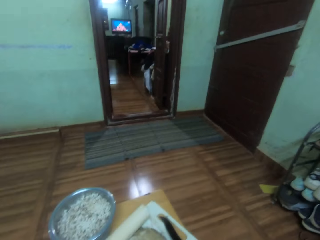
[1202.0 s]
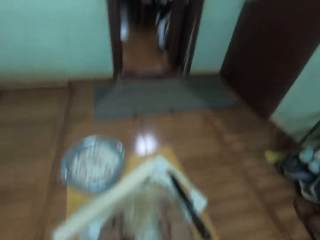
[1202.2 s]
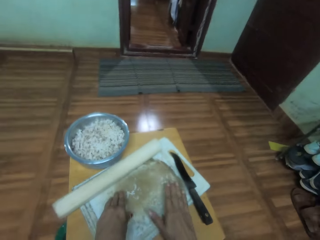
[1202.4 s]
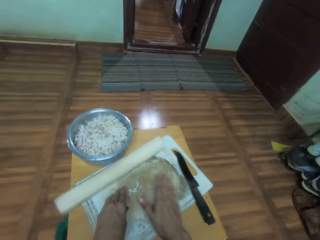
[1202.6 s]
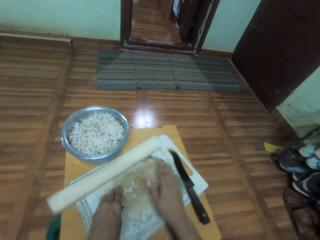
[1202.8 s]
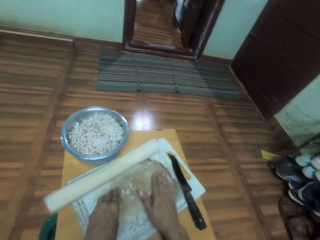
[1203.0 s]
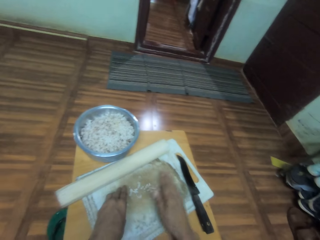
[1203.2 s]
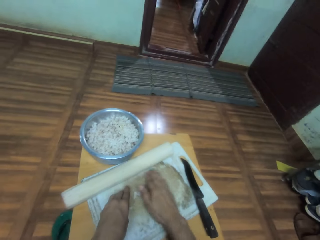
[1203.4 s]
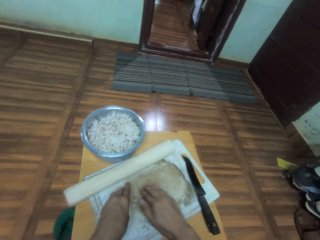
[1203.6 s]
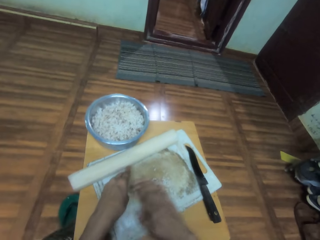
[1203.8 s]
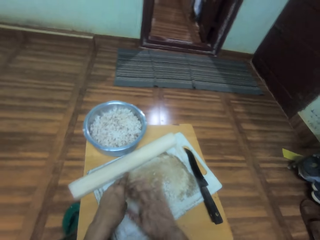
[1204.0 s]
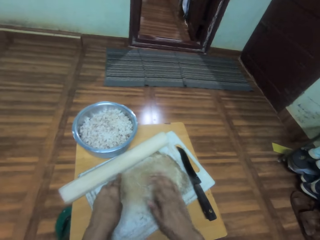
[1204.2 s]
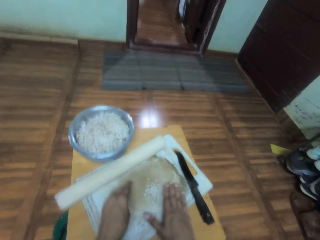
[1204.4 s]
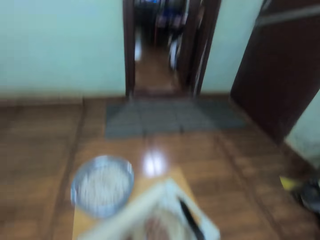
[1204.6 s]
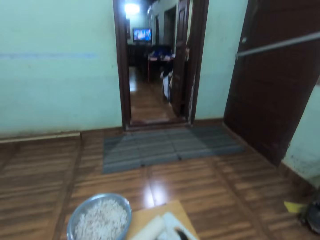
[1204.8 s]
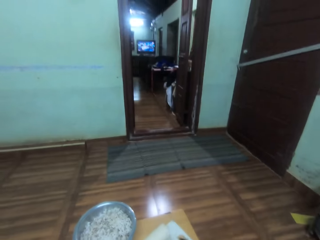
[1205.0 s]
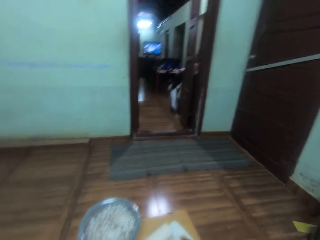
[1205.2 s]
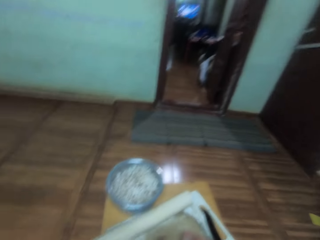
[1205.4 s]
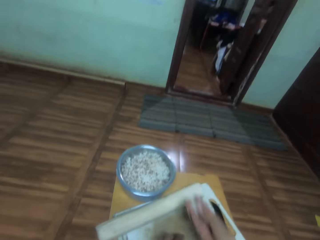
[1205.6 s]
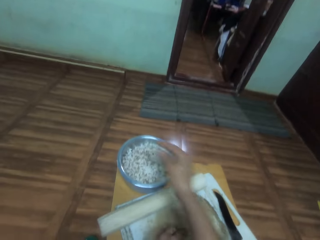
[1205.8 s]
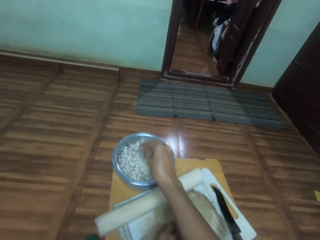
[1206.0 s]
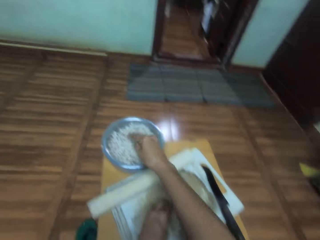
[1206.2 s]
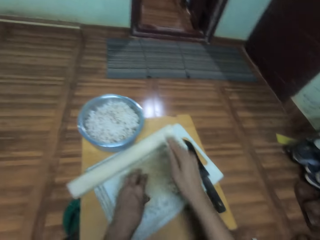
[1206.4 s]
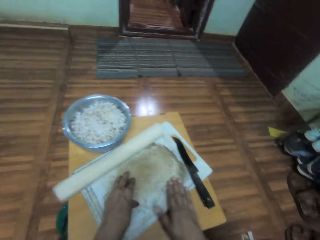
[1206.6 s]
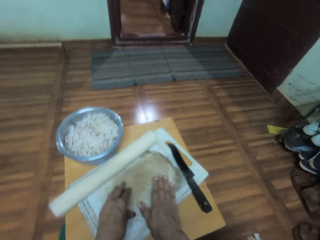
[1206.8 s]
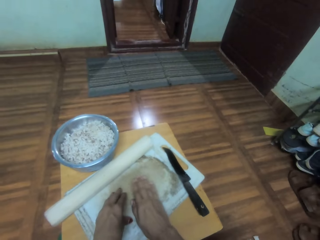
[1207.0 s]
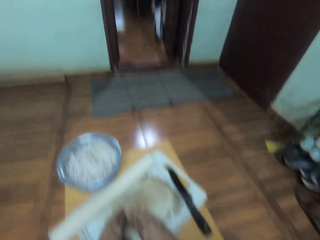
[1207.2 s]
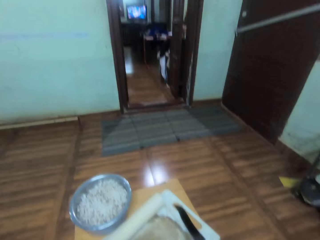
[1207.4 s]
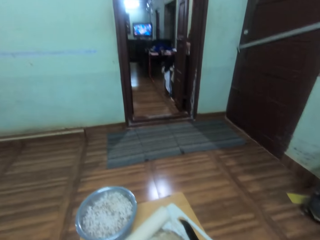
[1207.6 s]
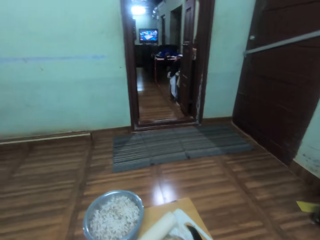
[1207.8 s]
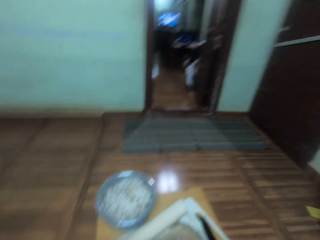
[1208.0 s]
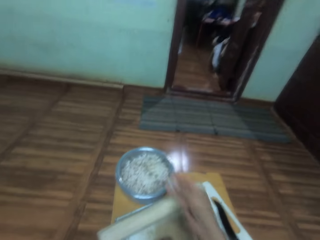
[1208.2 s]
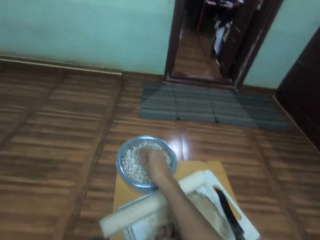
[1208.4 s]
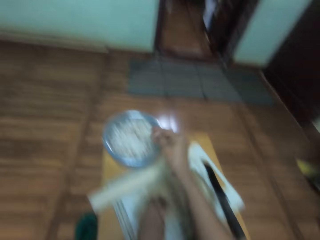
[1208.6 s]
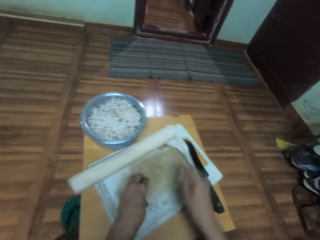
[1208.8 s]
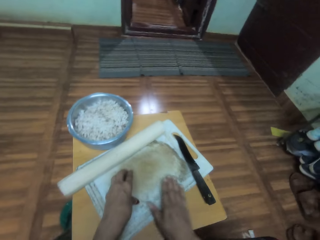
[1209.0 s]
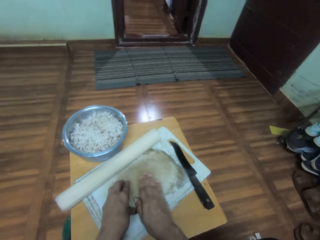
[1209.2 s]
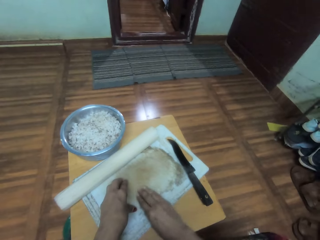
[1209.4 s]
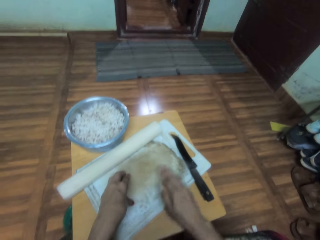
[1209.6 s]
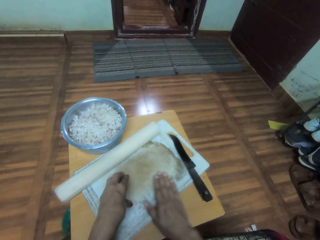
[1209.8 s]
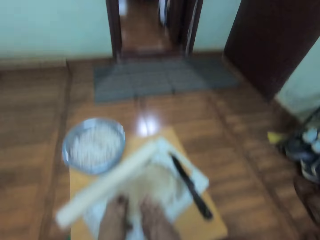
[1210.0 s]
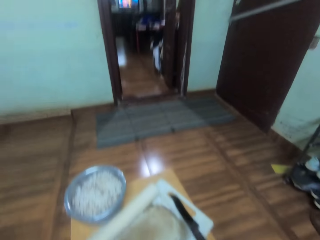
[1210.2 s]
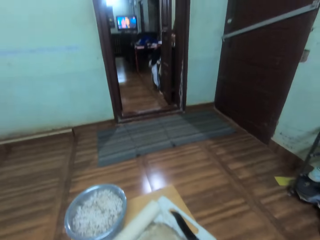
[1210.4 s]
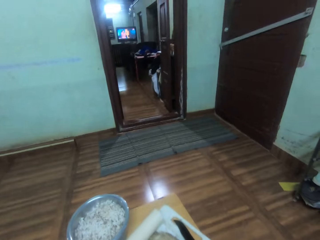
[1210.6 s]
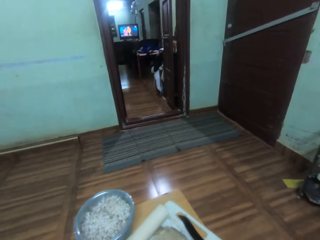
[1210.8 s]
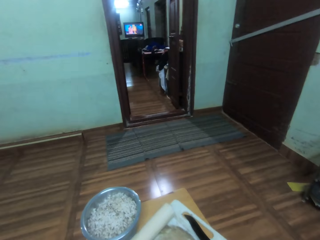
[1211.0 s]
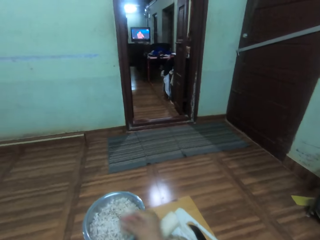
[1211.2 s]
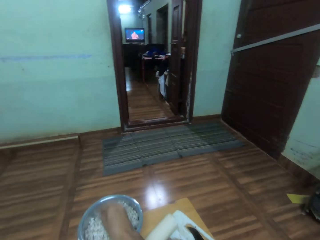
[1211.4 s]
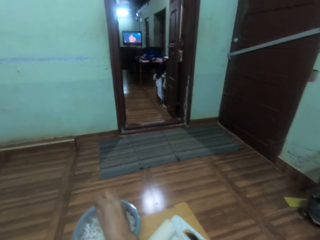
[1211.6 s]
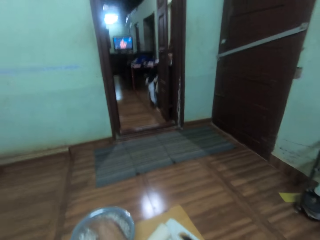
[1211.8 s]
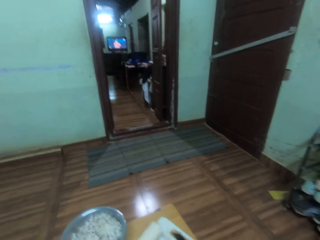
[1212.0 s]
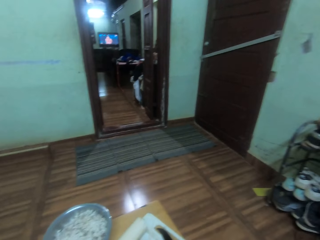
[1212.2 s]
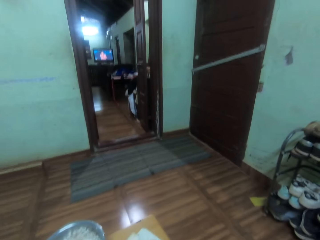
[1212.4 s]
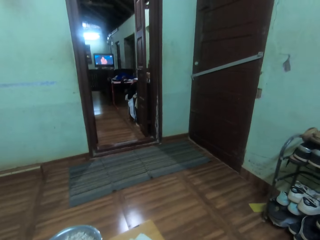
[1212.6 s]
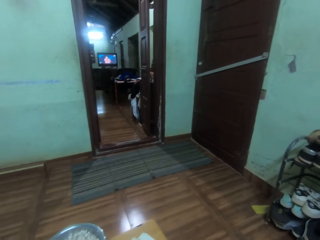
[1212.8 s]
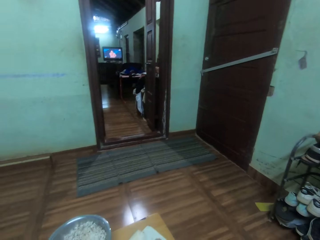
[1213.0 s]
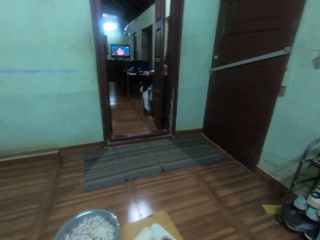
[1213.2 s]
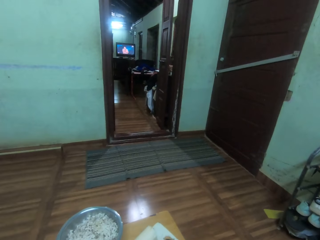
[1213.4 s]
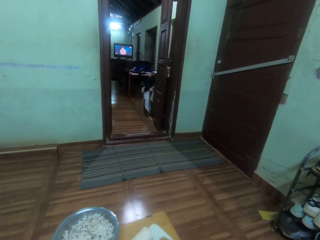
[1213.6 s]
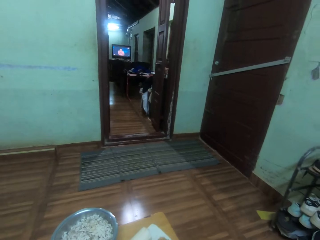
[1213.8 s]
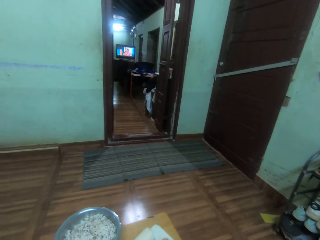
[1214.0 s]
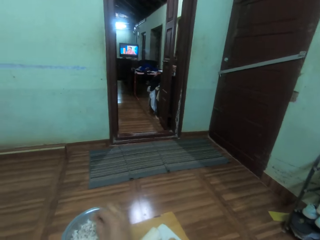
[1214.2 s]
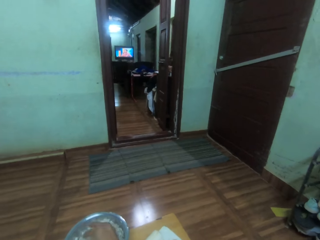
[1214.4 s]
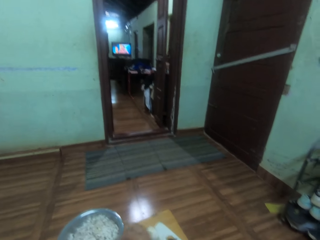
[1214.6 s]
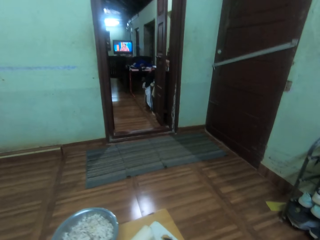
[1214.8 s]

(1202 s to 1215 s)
The camera wearer collects something on the chop board. They scoop something from the chop board and put something in the pot or bowl. They scoop something from the chop board and put something in the pot or bowl. They scoop something from the chop board and put something in the pot or bowl.

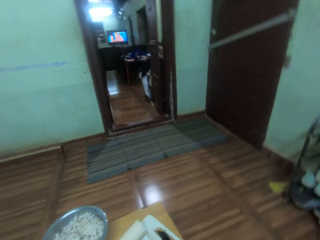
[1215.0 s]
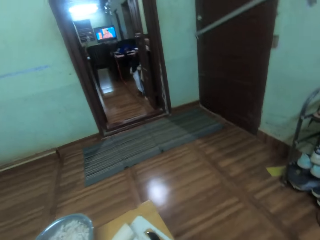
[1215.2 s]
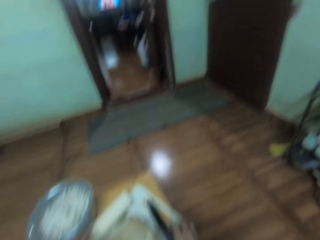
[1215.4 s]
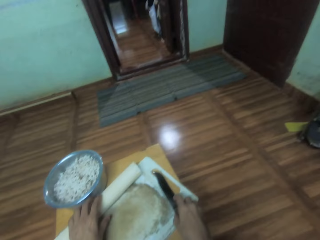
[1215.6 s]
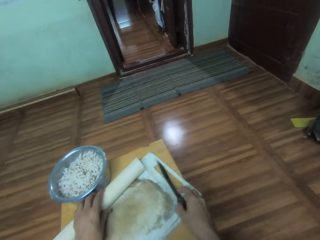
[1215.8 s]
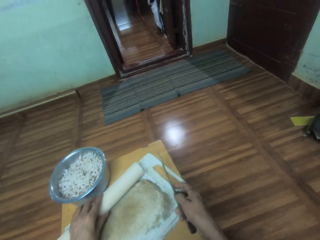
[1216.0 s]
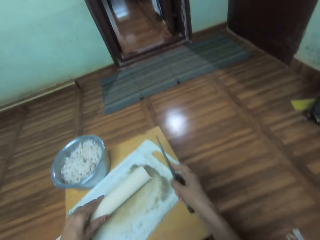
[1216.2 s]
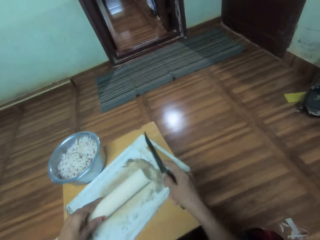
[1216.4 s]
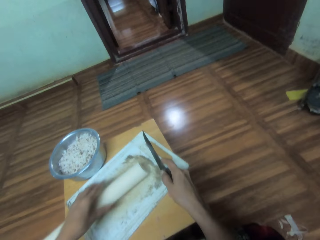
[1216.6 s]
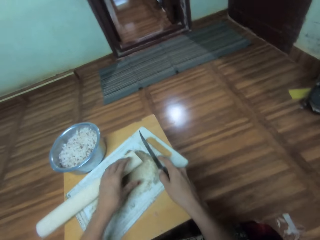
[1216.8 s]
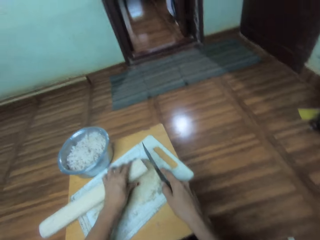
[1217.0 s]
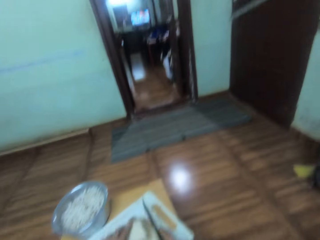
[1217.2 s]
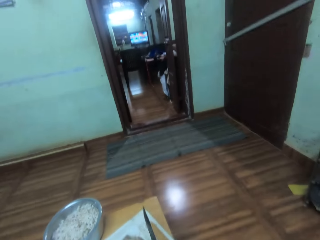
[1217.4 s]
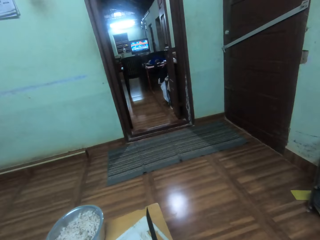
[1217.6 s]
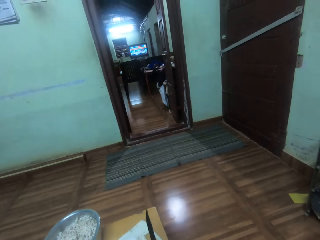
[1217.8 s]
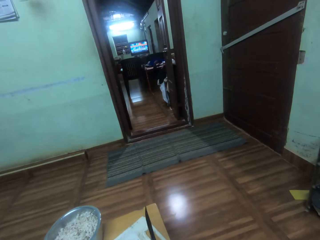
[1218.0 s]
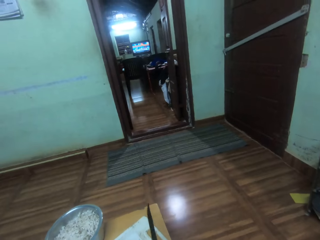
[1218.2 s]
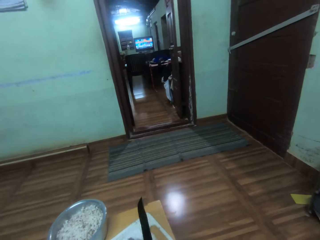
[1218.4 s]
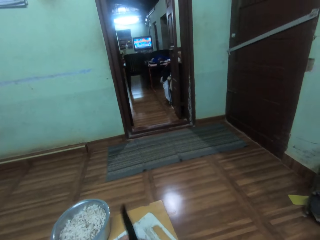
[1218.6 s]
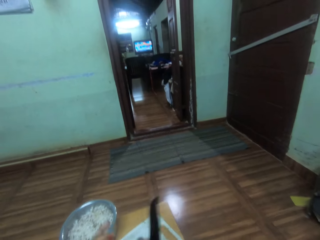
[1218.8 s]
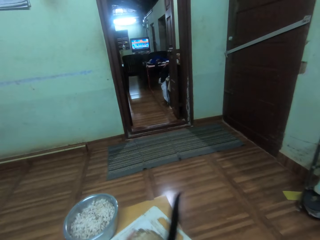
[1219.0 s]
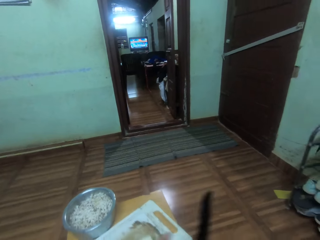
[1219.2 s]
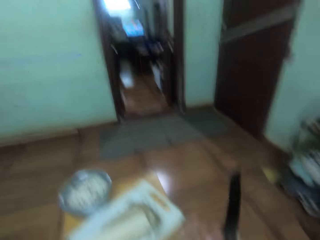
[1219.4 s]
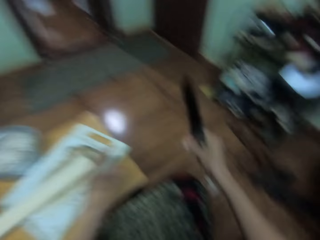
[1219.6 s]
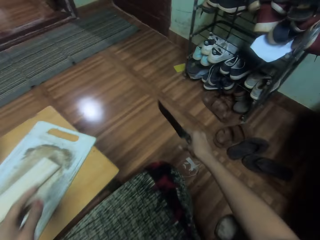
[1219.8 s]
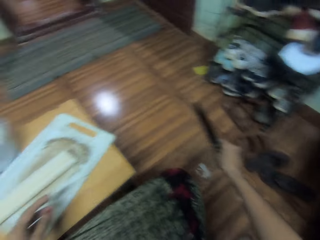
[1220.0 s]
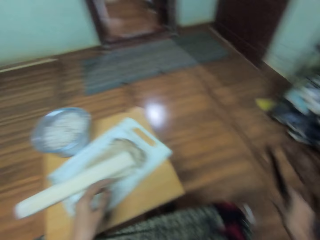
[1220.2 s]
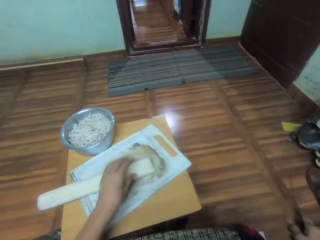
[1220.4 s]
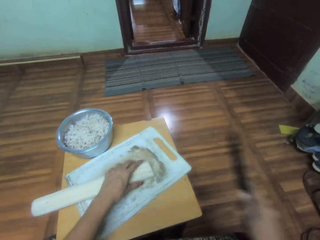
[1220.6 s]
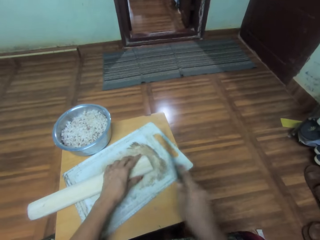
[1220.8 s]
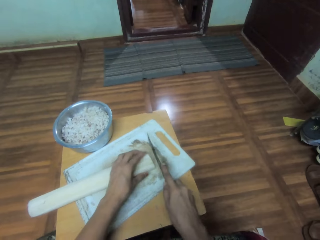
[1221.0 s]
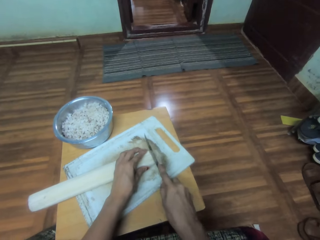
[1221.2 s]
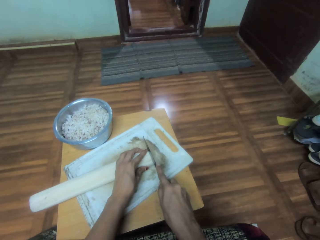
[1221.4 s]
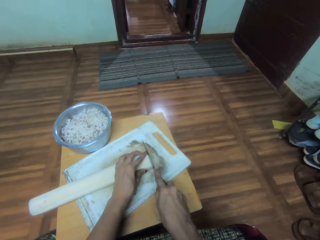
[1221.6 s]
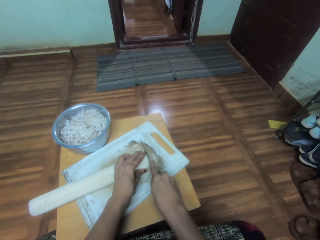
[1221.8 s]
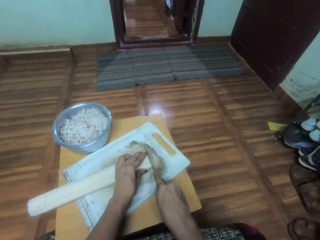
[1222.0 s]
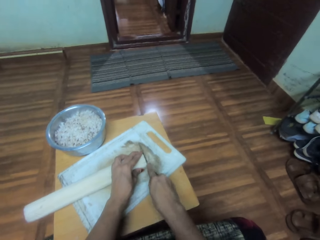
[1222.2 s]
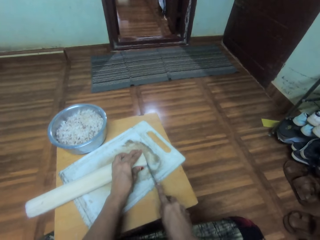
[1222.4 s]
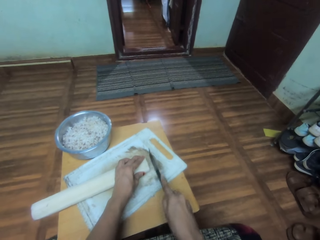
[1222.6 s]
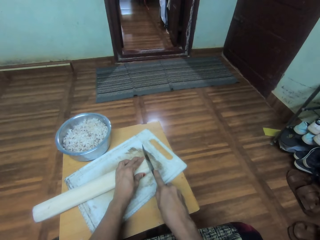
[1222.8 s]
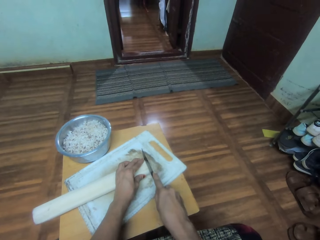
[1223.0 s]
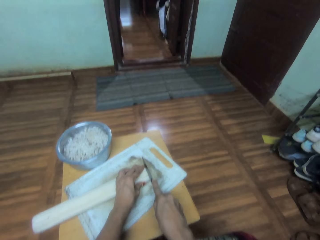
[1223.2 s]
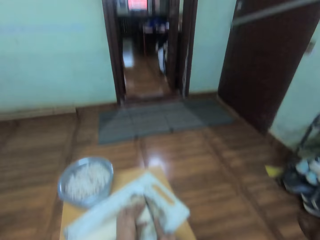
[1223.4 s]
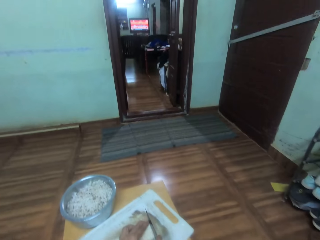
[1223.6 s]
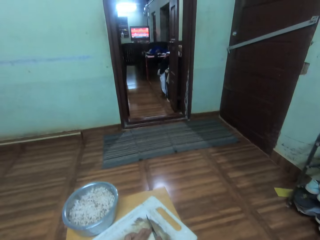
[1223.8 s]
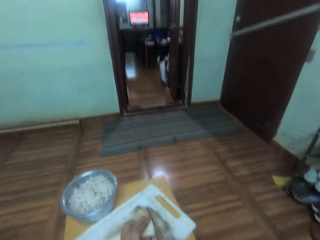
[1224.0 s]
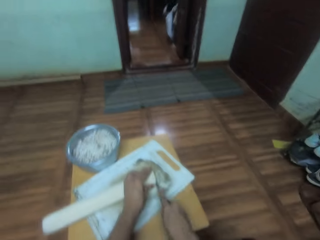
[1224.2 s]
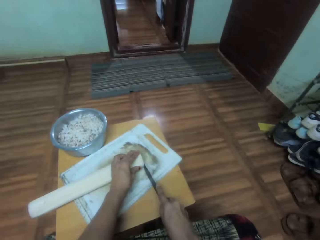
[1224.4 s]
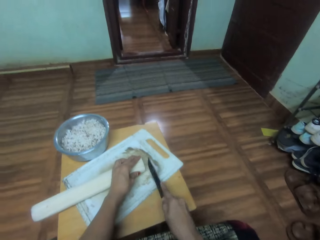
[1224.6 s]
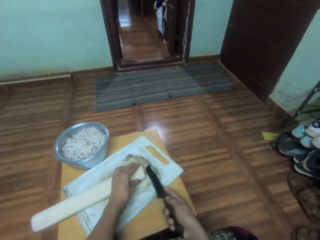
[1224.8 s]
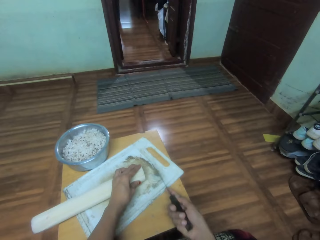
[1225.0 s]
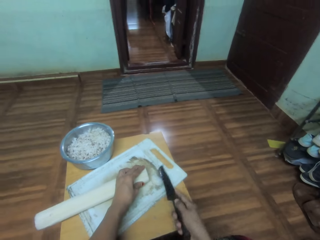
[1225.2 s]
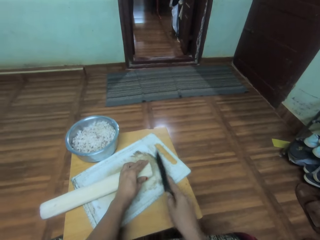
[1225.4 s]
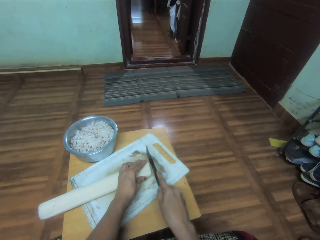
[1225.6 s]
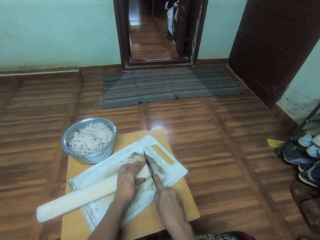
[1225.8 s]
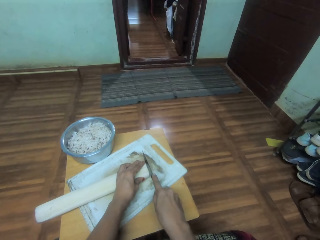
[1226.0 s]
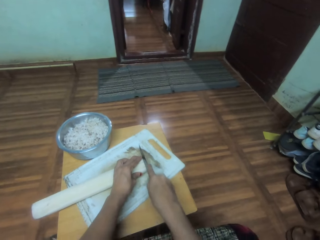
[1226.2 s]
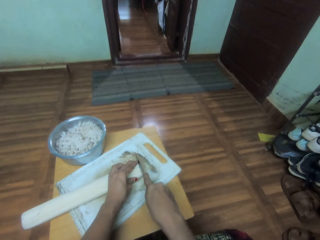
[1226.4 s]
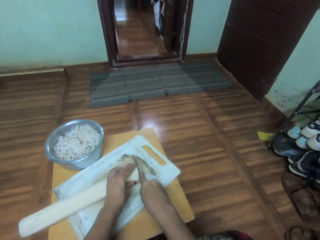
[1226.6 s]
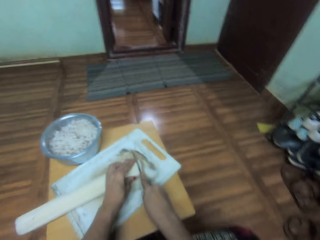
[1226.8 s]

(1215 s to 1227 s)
The camera wearer moves something on the chop board. They pick a knife and something from the chopping board. They chop something on the chopping board using the knife. They drop dirt on the floor. They cut something on the chop board.
